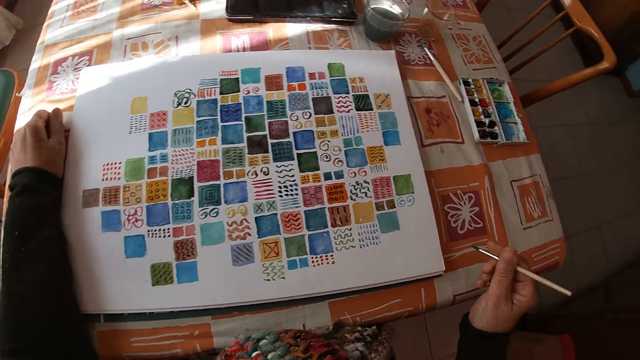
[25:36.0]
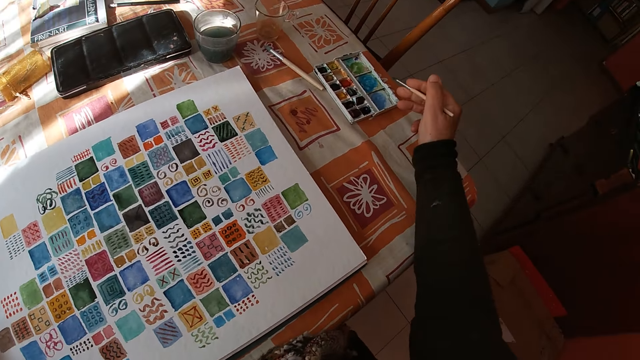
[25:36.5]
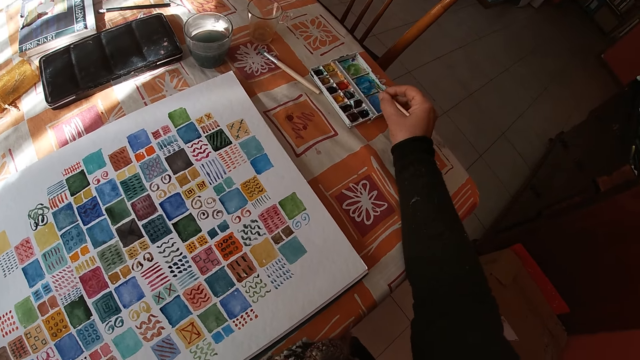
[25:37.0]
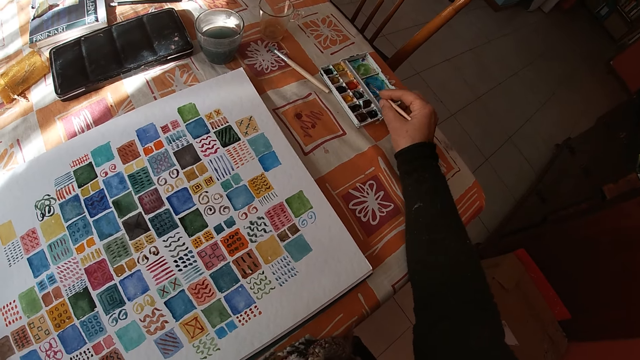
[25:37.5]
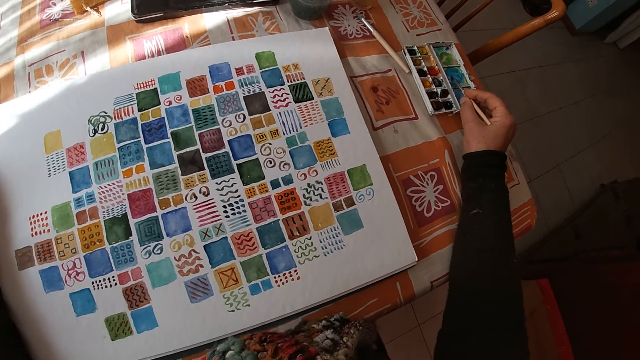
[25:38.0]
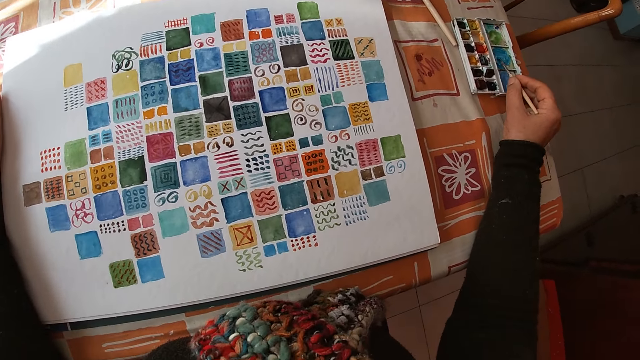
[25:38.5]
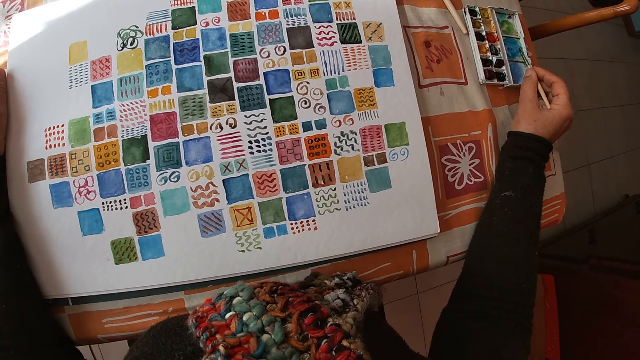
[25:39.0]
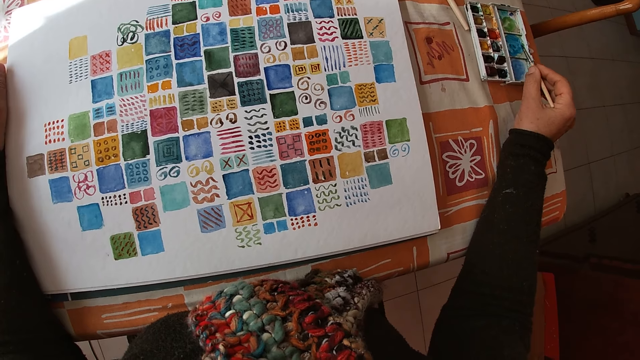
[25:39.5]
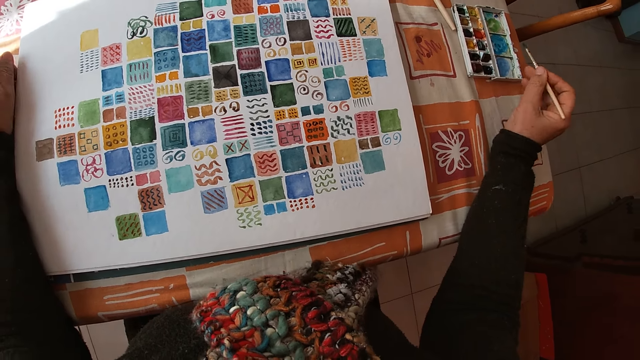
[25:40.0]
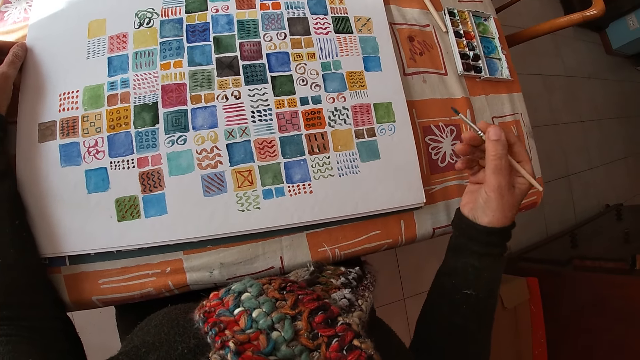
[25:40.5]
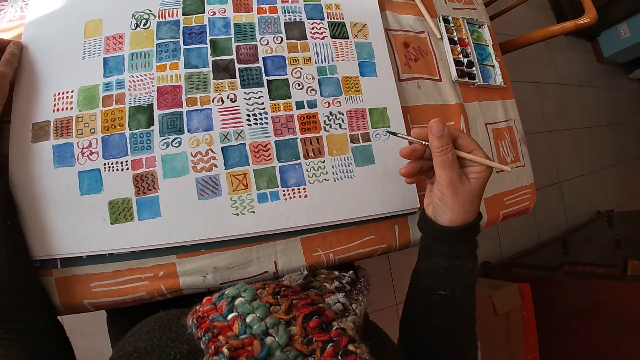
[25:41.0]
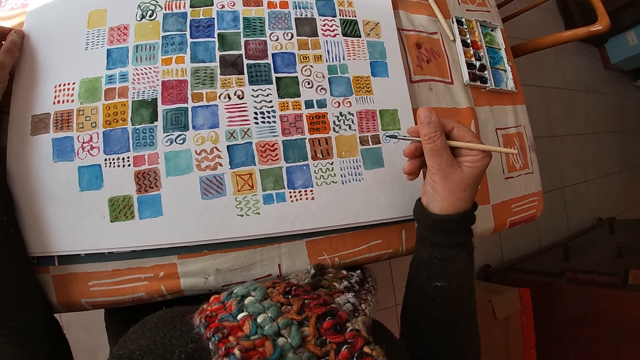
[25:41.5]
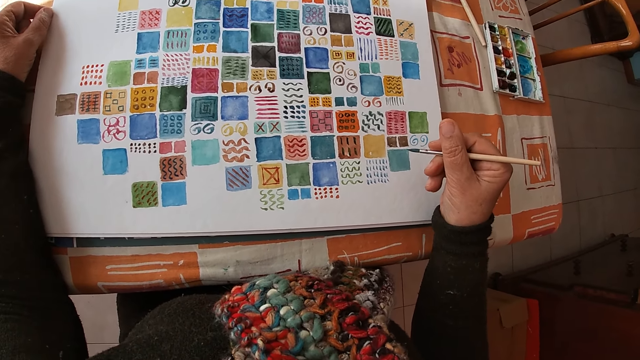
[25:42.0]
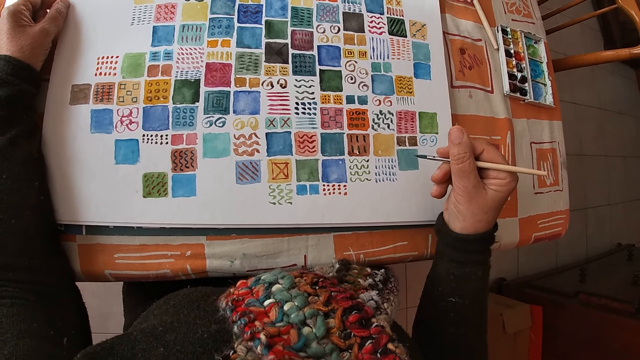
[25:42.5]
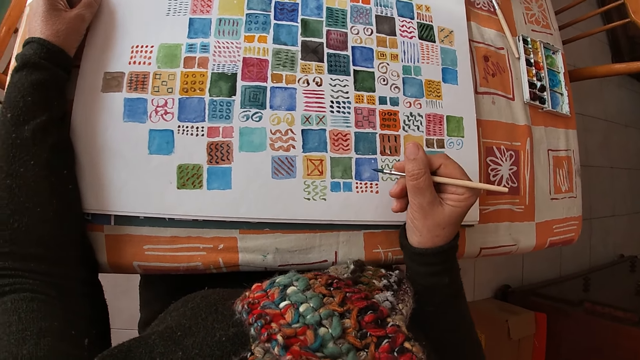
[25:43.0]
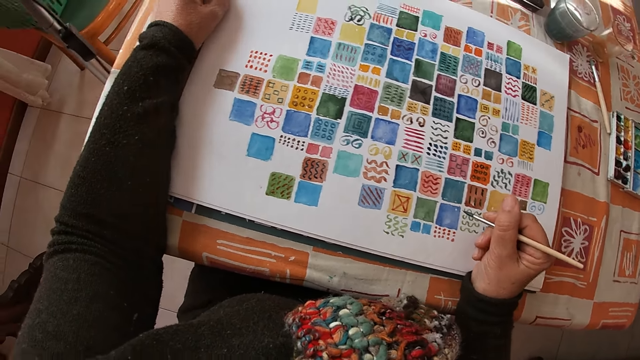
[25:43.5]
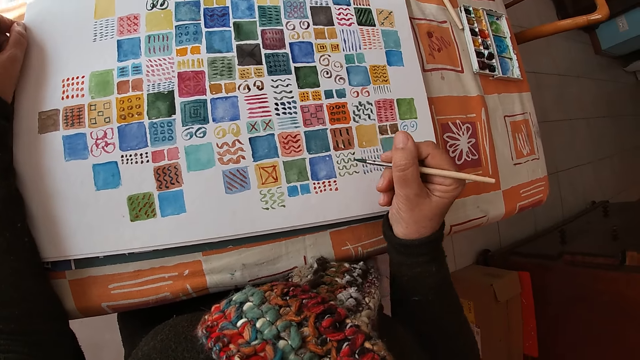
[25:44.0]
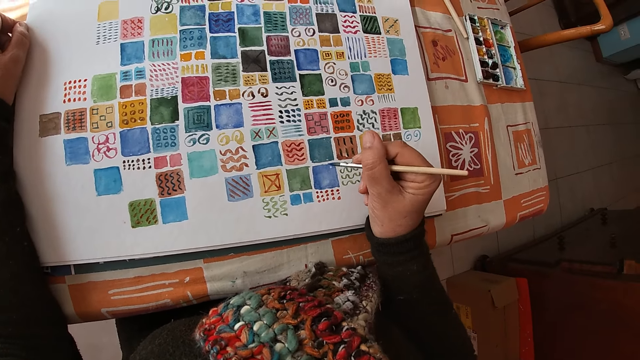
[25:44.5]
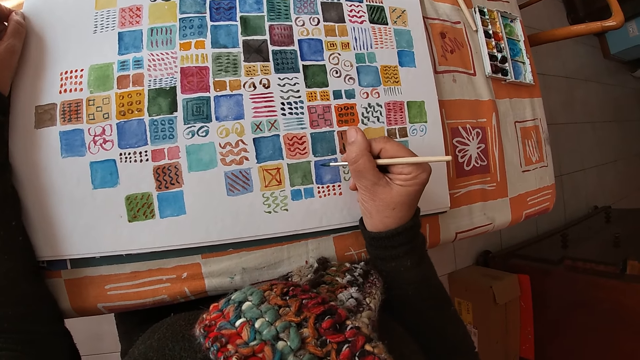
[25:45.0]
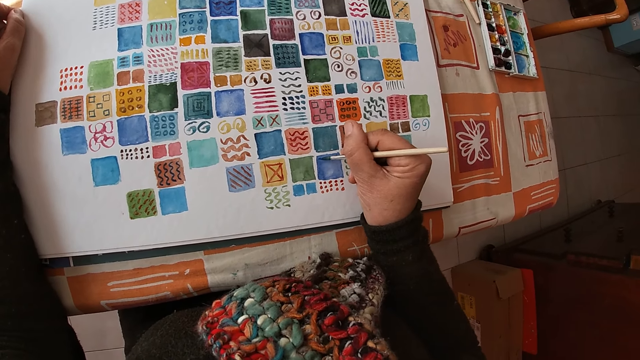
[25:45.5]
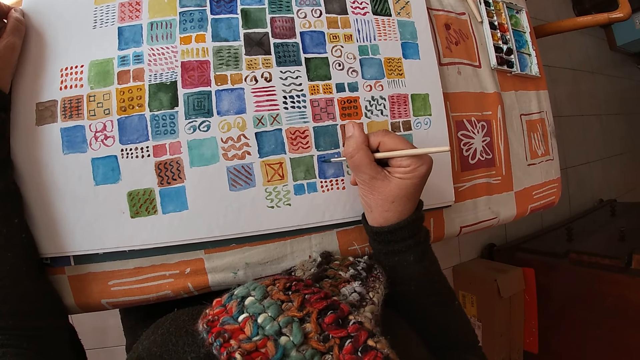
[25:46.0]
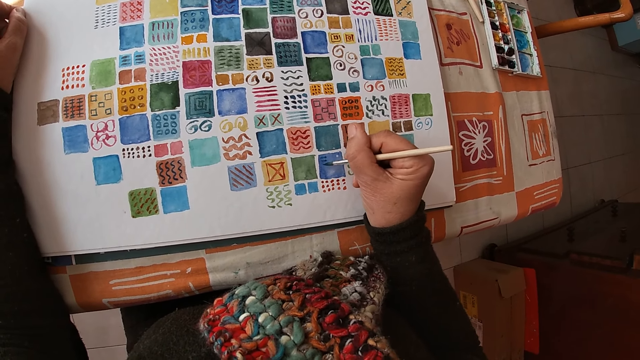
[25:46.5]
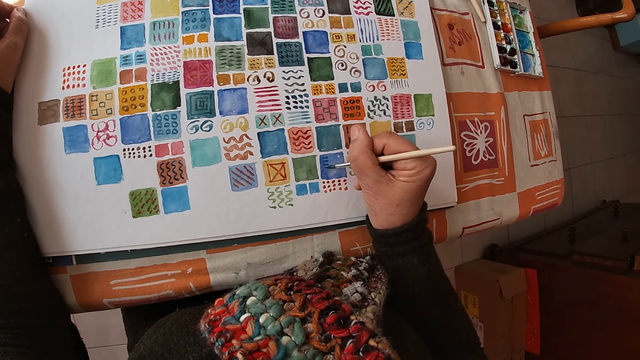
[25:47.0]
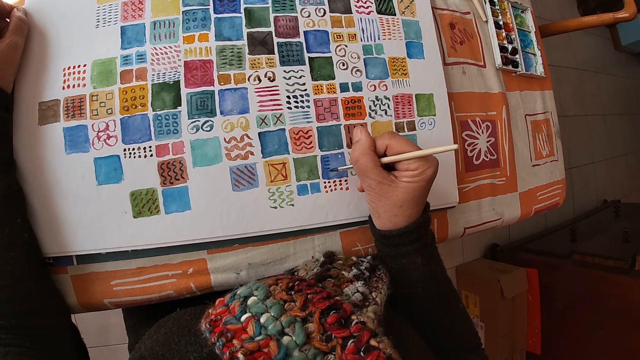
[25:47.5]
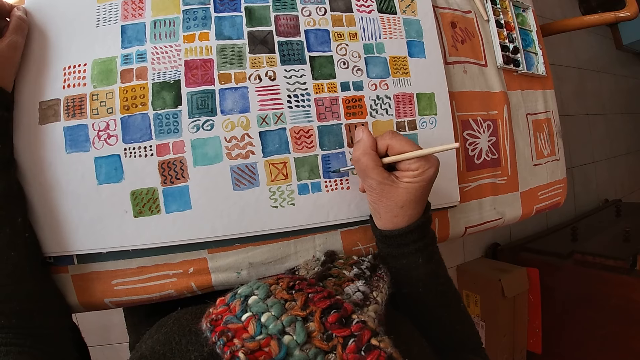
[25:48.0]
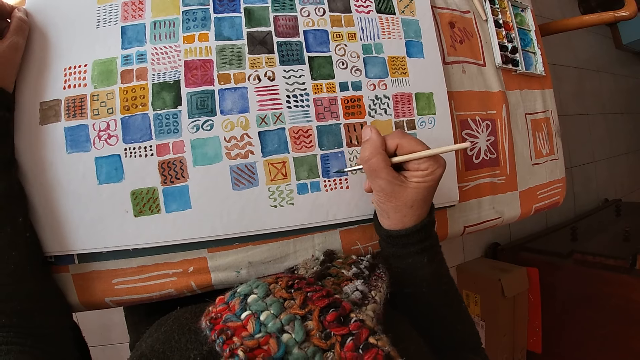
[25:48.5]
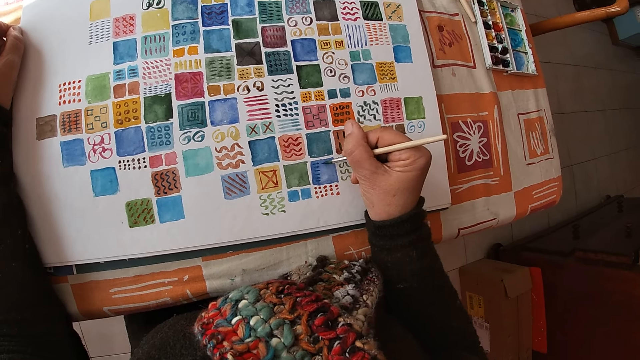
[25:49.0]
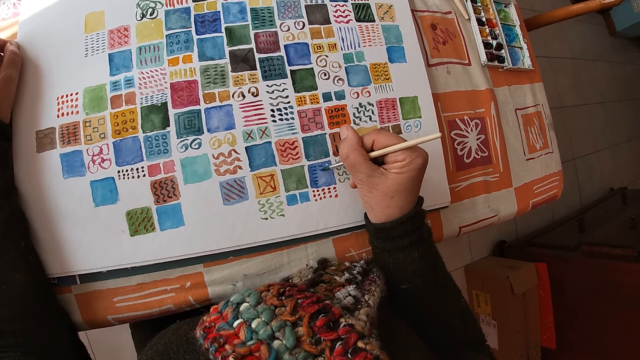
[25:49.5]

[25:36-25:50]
The camera wearer places her left arm on the table. She dips the paint brush in her right hand into the color palette on the table. She applies the paint on the paintbrush, holds the paintbrush, and looks at the drawing. She paints on the canvas pad on the table with the paint brush in her right hand.

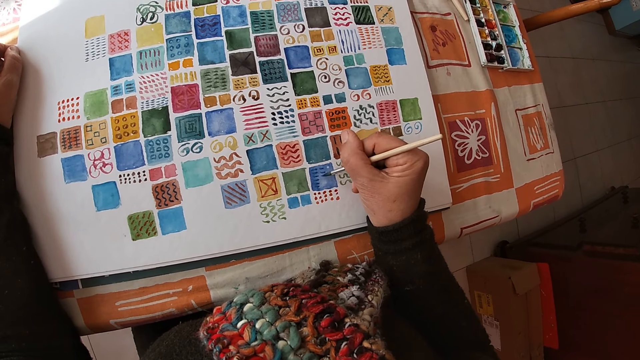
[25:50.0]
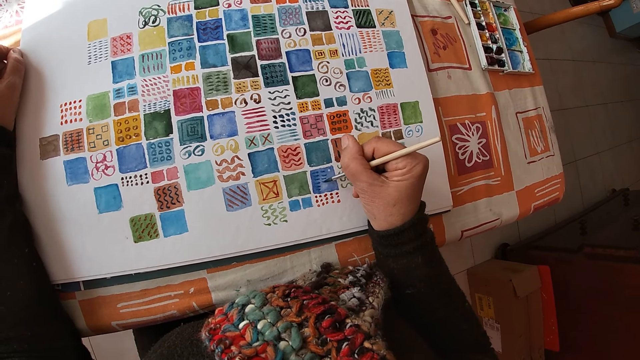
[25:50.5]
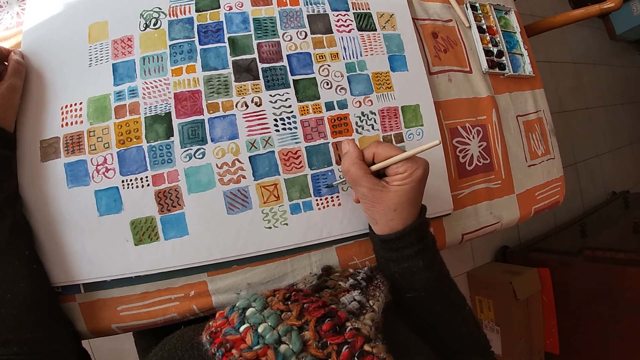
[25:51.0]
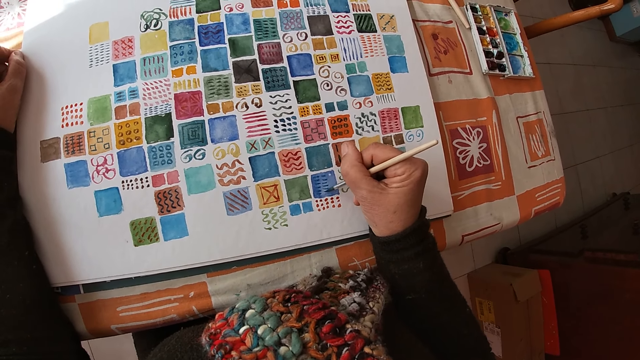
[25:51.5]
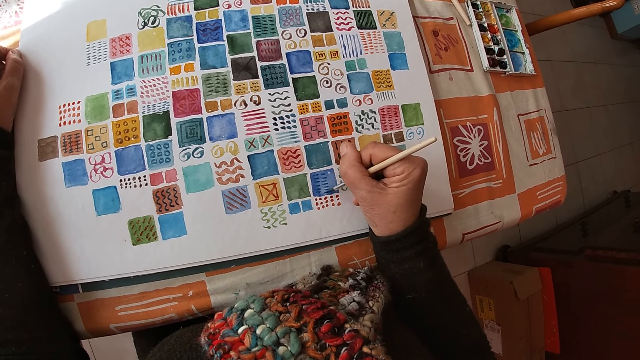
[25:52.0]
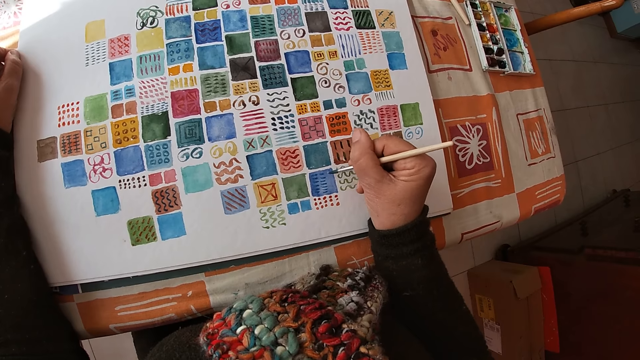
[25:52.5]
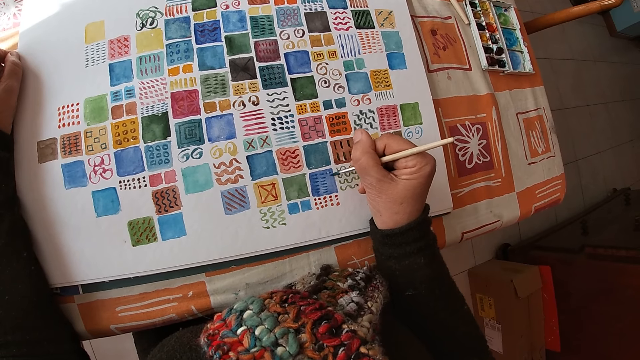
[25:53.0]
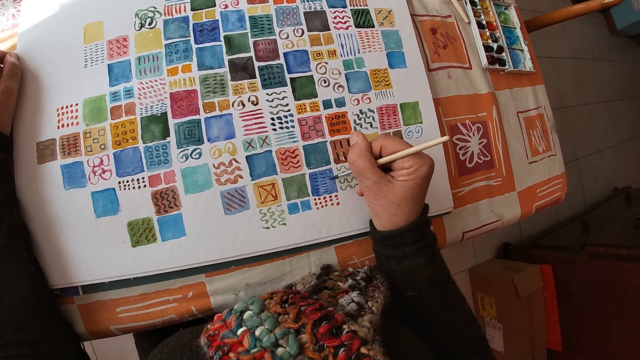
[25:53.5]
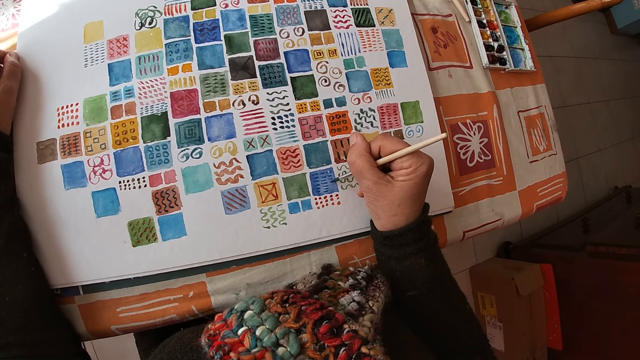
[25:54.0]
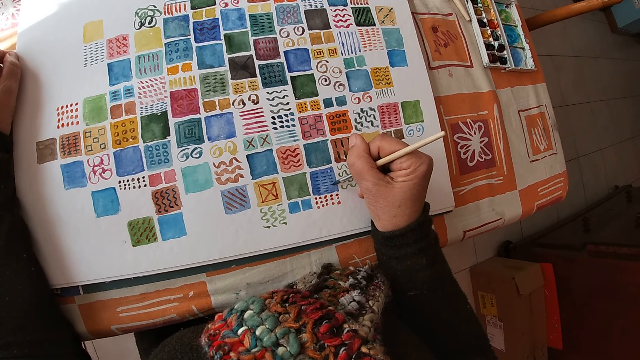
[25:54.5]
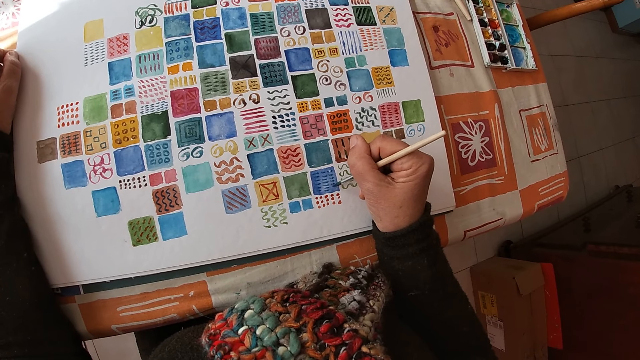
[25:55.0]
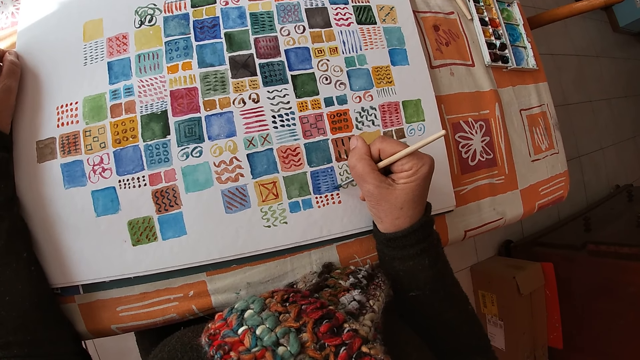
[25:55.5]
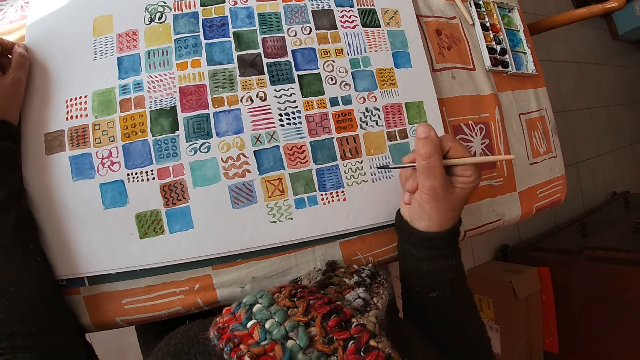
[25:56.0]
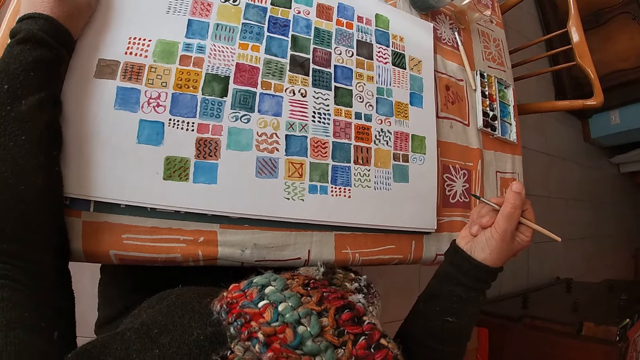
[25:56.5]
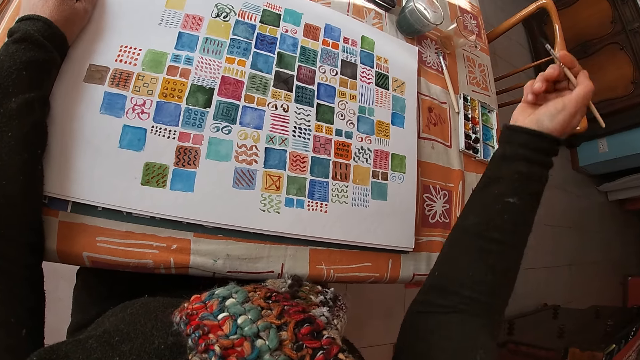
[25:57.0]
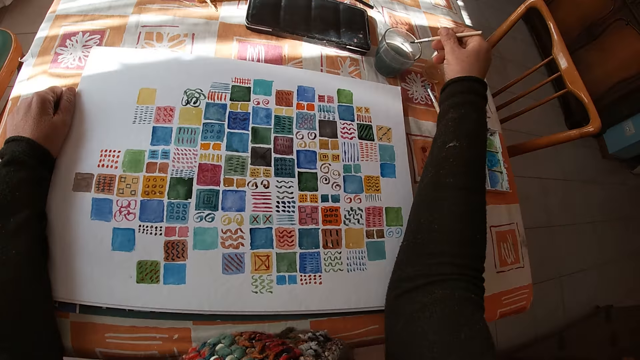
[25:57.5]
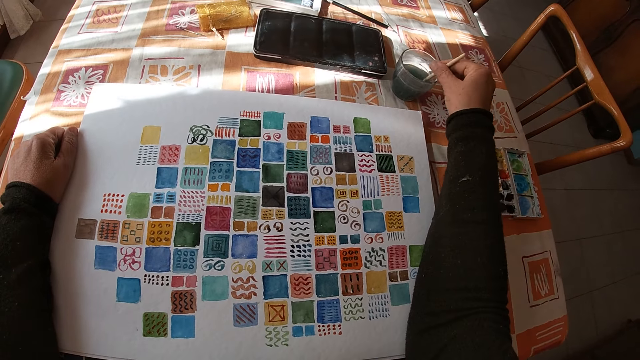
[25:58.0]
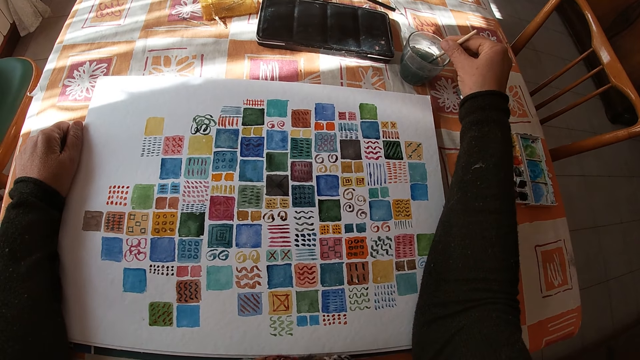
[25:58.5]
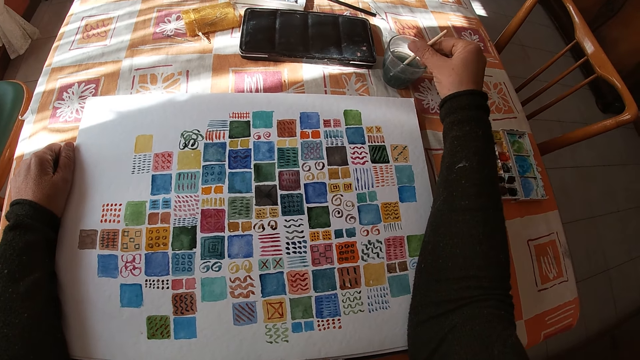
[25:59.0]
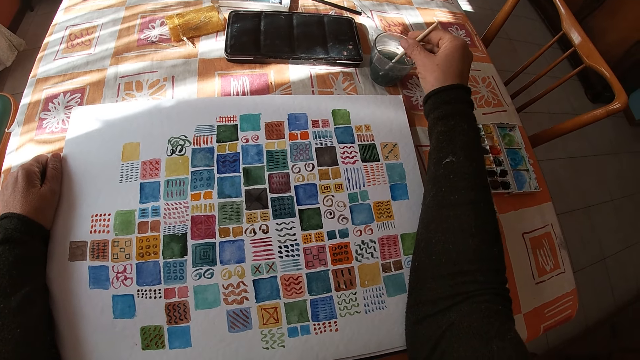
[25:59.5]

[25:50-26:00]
The camera wearer holds the paintbrush. She rinses the paint brush in her right hand in the bowl of water on the table and shakes the paintbrush.
